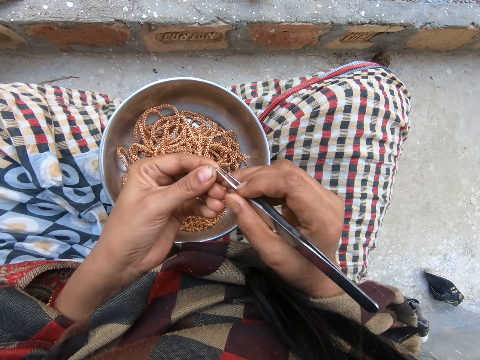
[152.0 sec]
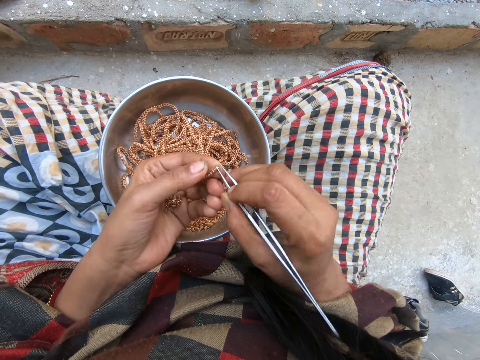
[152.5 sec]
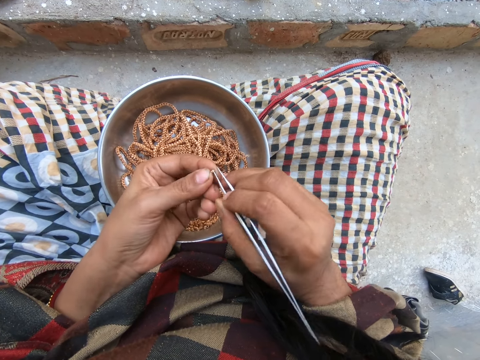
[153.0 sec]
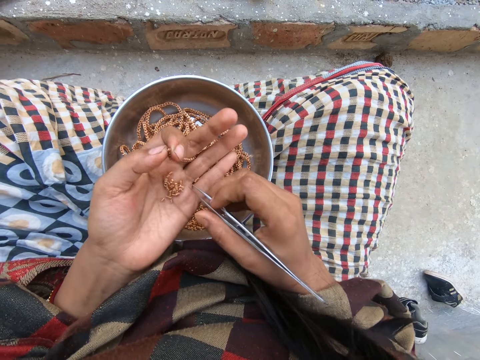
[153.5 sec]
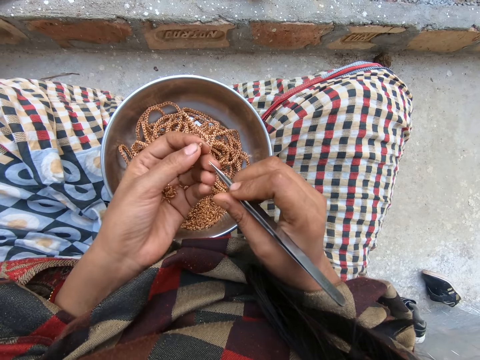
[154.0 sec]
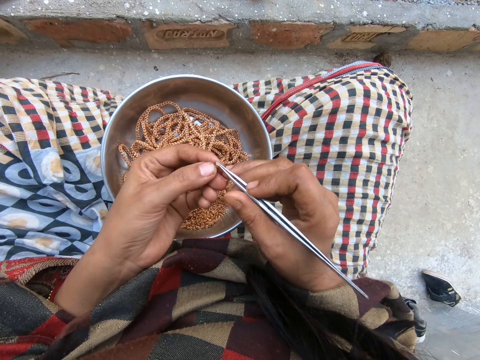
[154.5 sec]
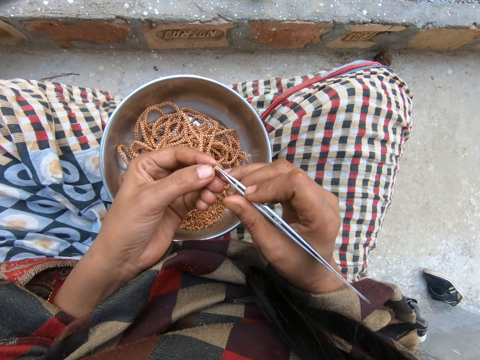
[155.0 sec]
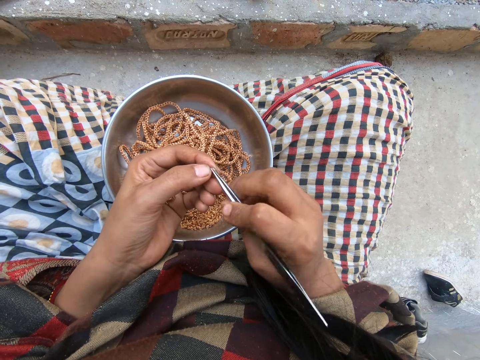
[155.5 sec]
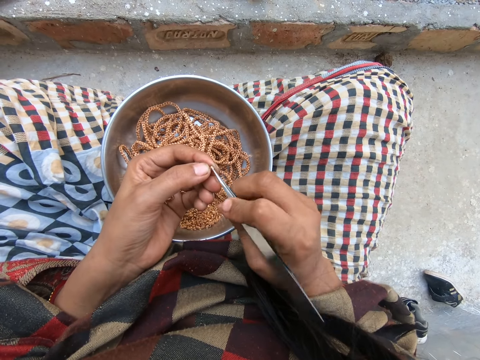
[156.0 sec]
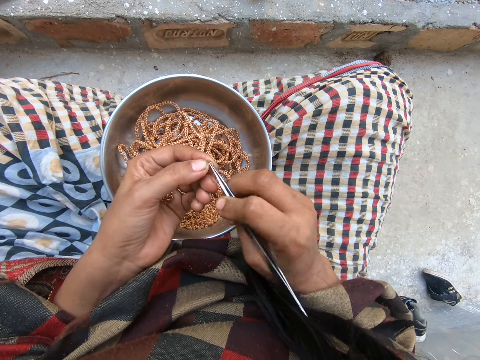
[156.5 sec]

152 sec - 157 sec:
The camera wearer picks a piece of metal from her left hand with the tweezers in her right hand. She holds the piece of metal with her left hand. She joins the piece of metal to the jewelry with the tweezers with her right hand.

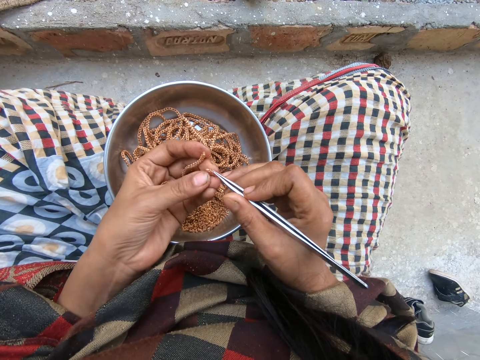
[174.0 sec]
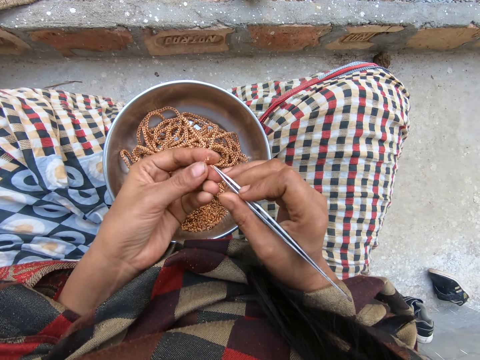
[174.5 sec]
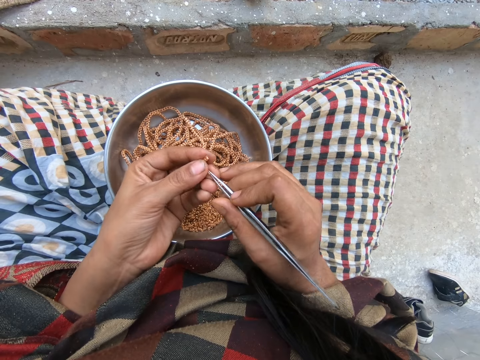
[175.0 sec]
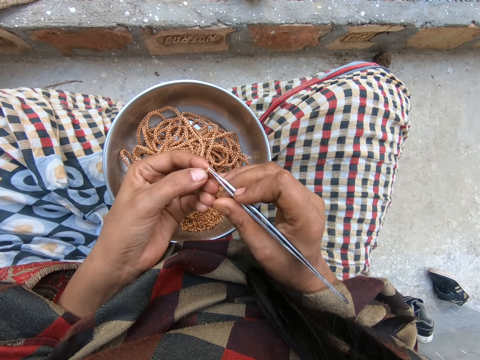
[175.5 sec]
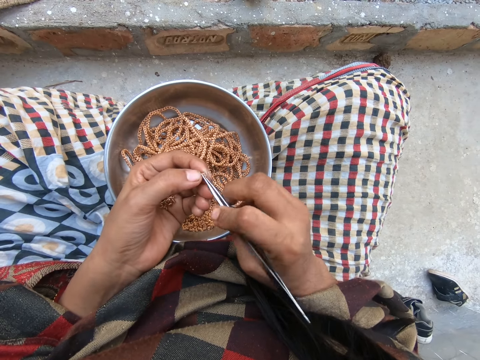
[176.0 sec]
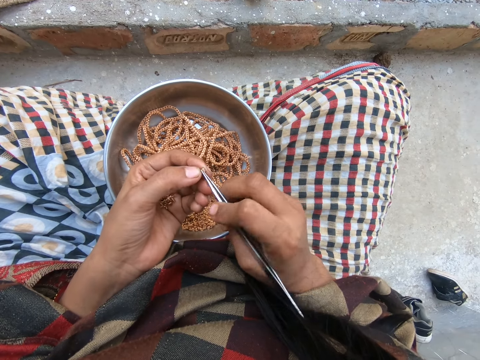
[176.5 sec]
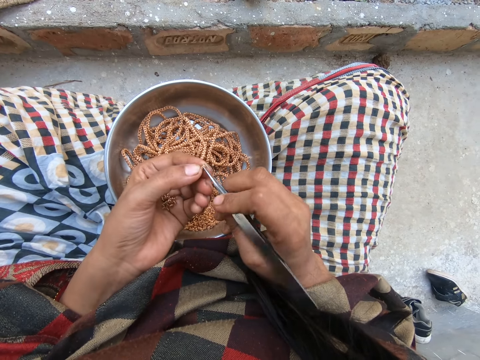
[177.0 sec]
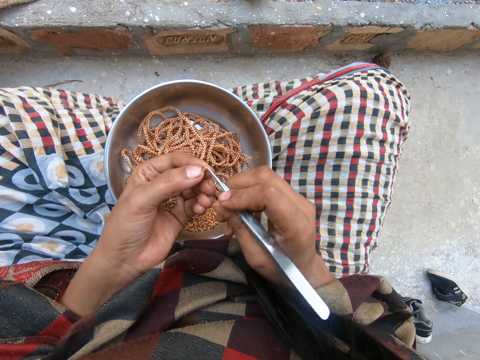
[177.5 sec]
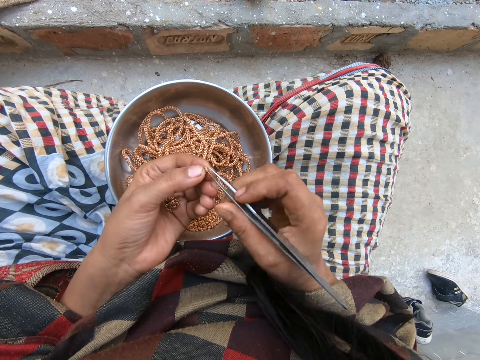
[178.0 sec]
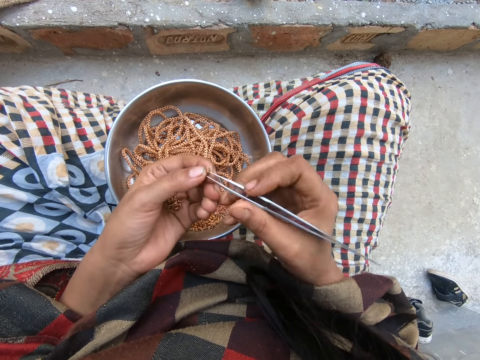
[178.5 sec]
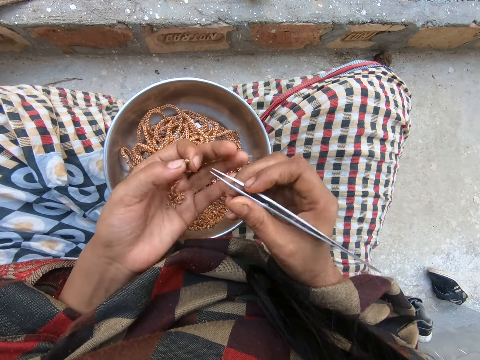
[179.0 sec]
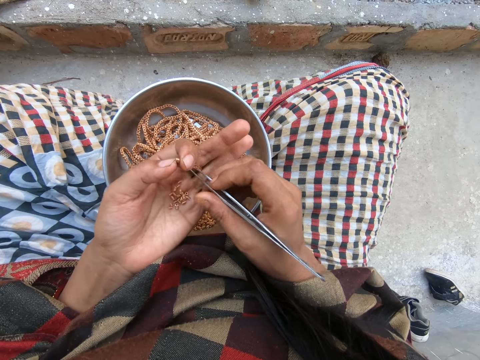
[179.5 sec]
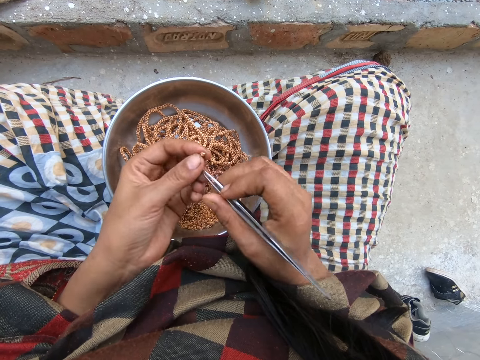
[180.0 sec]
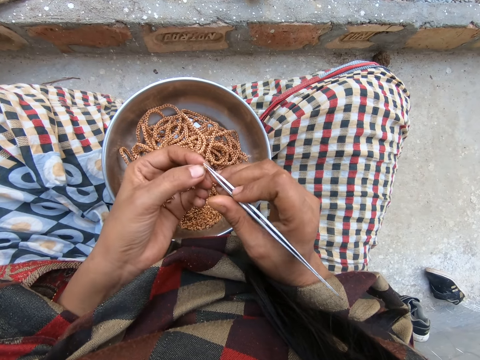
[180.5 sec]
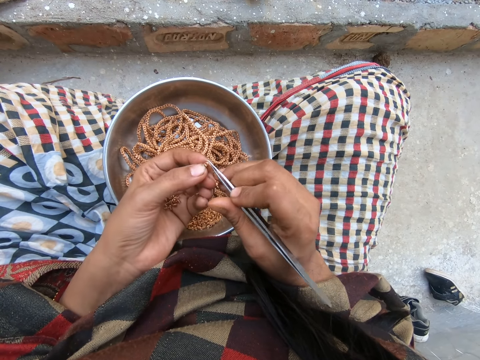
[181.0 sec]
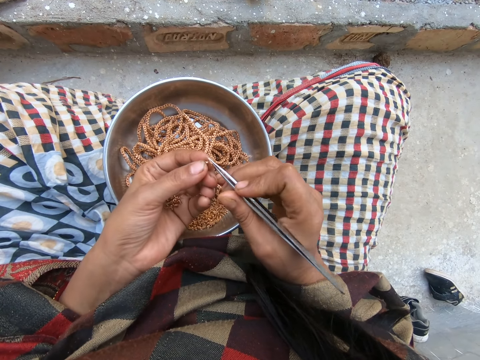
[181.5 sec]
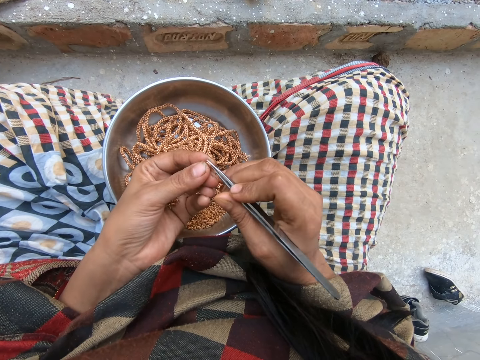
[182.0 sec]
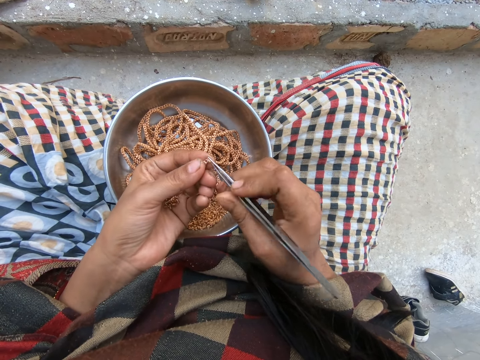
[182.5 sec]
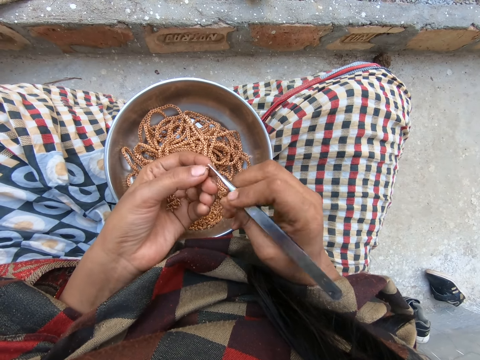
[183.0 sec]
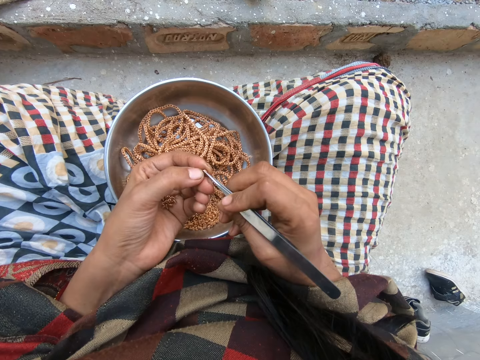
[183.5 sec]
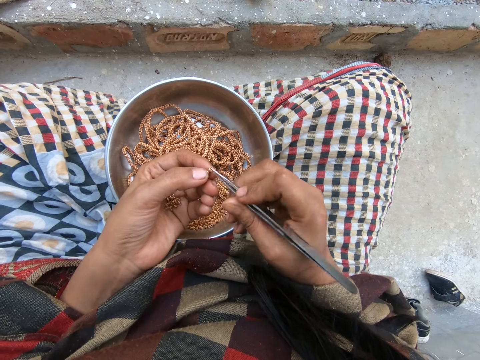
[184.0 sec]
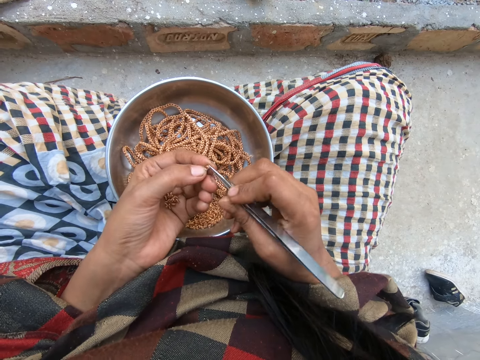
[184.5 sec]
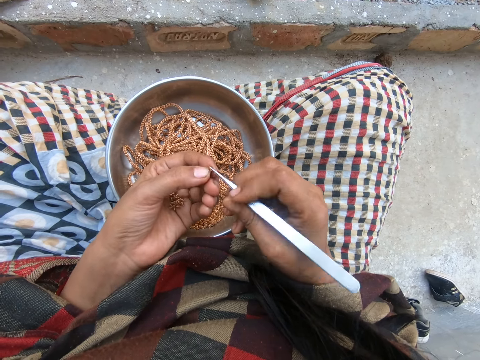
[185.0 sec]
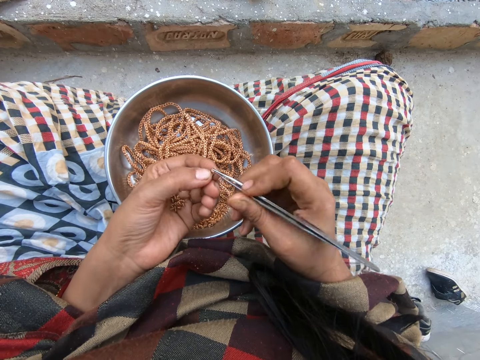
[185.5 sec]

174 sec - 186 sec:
The camera wearer joins the piece of metal to the jewelry with the tweezers with her right hand. She picks a piece of metal from her left hand with the tweezers in her right hand. She holds the piece of metal with her left hand. She joins the piece of metal to the jewelry with the tweezers with her right hand.

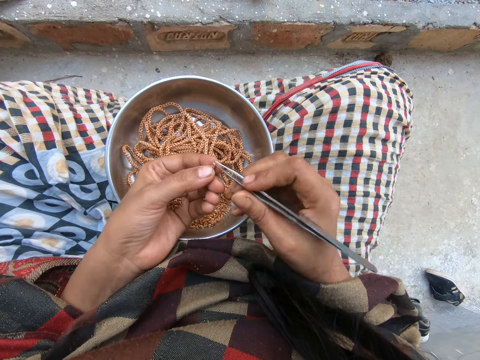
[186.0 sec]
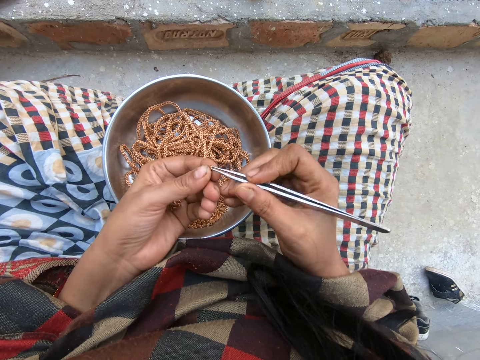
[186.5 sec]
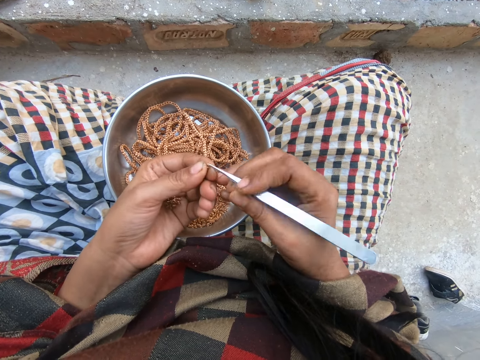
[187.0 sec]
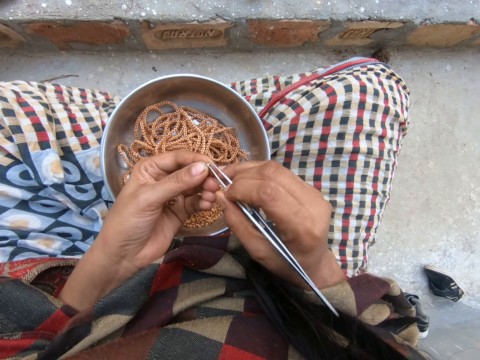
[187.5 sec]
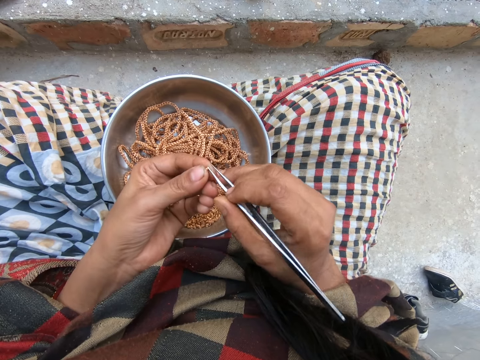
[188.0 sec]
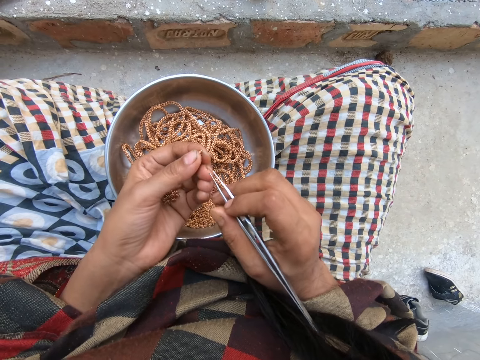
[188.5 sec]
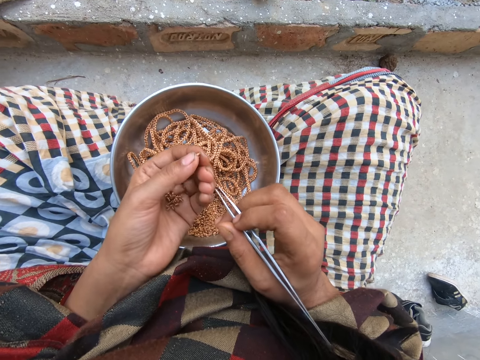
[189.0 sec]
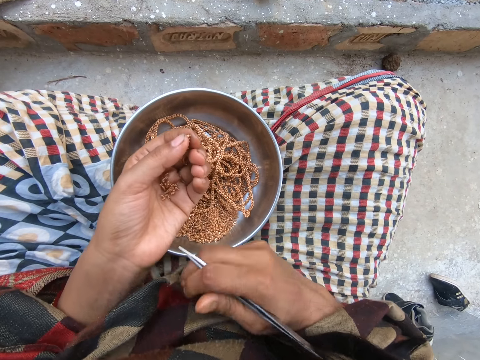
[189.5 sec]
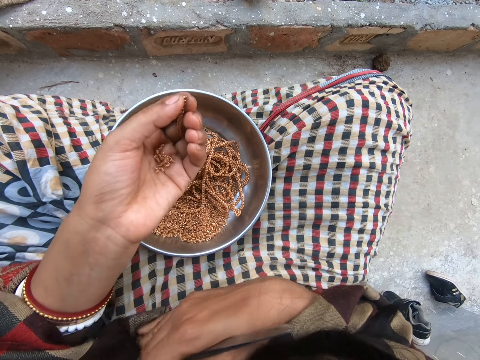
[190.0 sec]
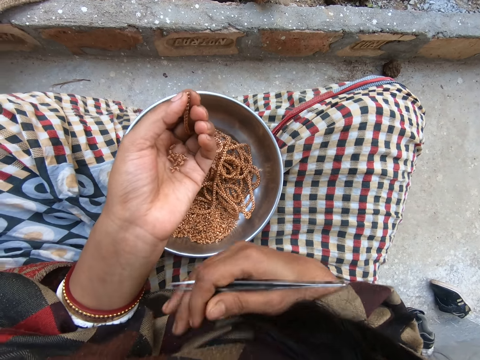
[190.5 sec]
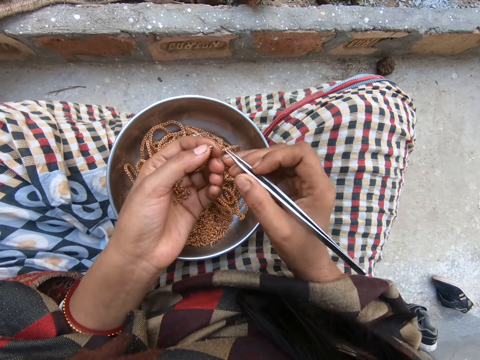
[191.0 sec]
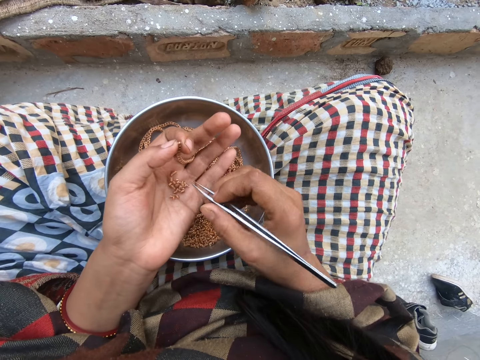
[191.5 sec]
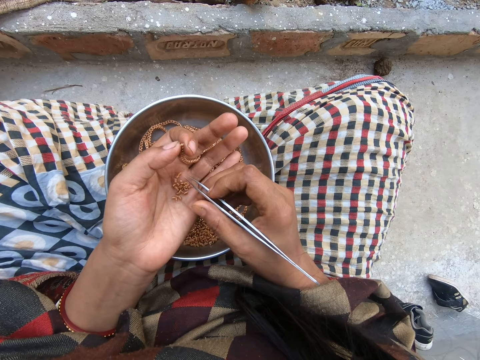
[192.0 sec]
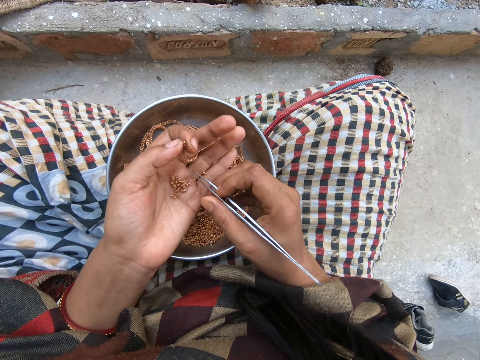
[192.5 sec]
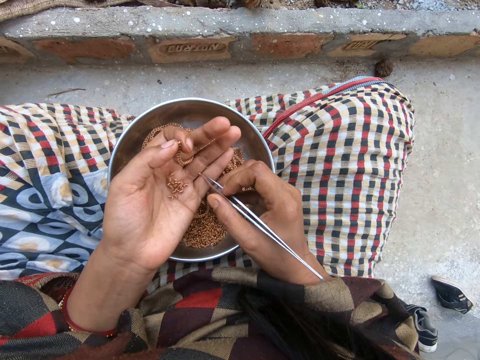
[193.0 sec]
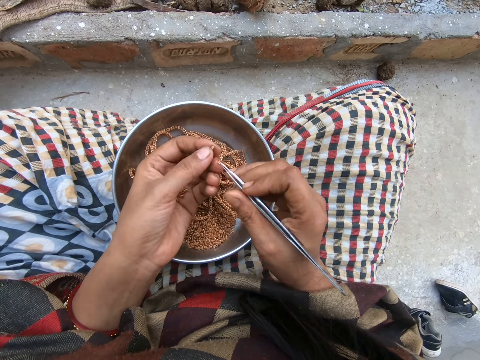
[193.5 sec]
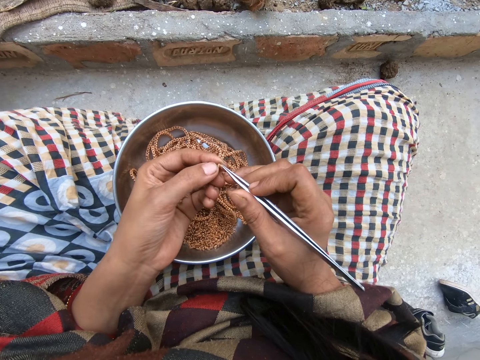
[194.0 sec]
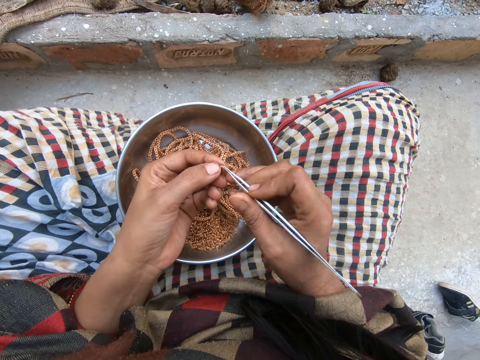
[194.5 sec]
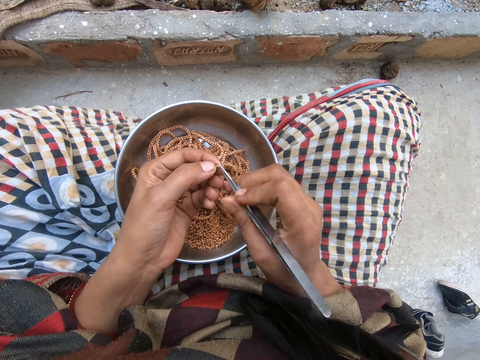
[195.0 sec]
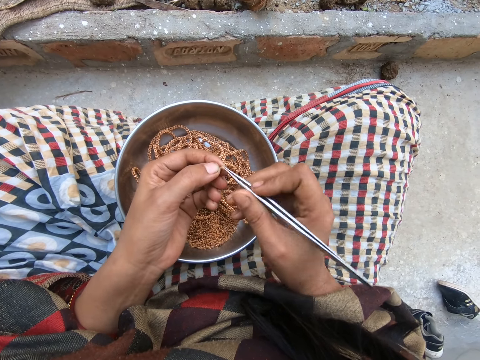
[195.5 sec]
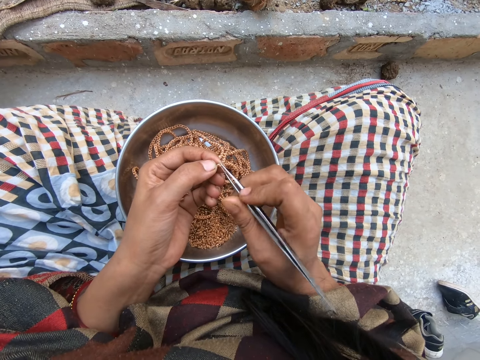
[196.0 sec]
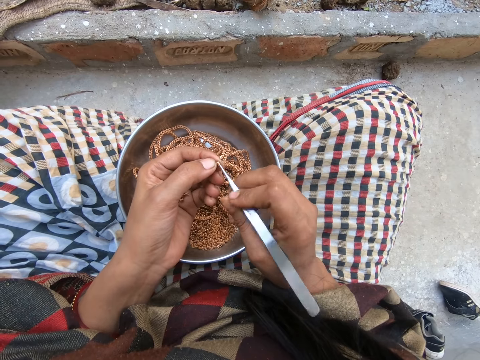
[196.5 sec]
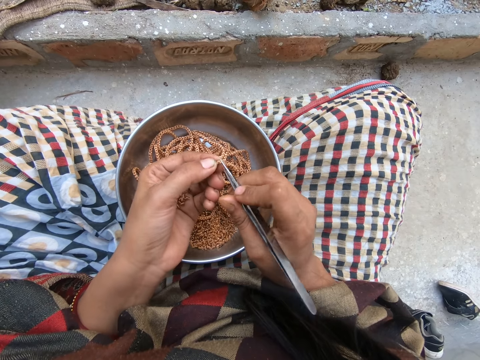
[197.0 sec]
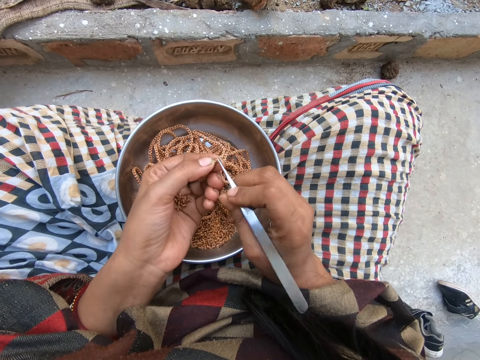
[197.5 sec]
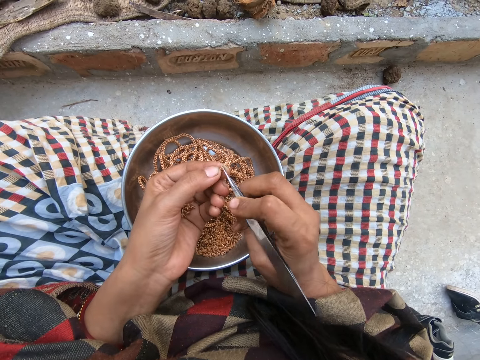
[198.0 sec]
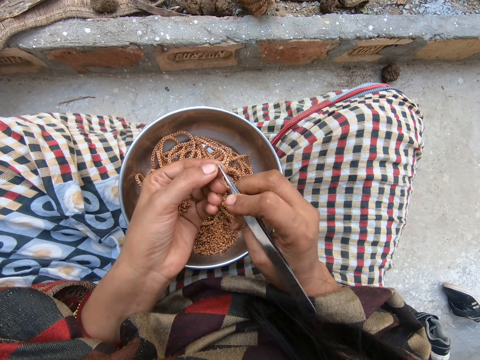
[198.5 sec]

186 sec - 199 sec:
The camera wearer adjusts her cloth with her right hand. She holds her dress. She picks a piece of metal from her left hand with the tweezers in her right hand. She joins the piece of metal to the jewelry with the tweezers with her right hand.
